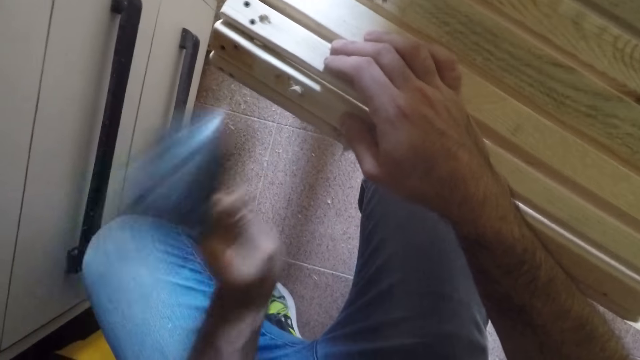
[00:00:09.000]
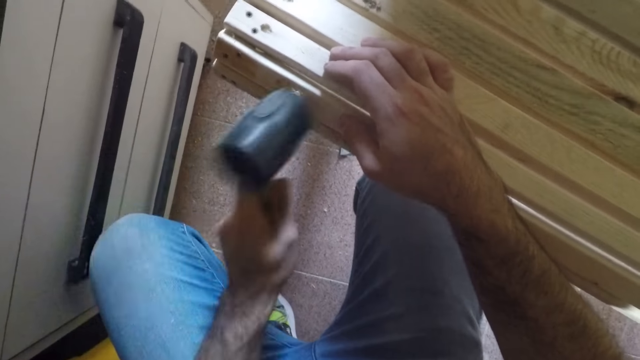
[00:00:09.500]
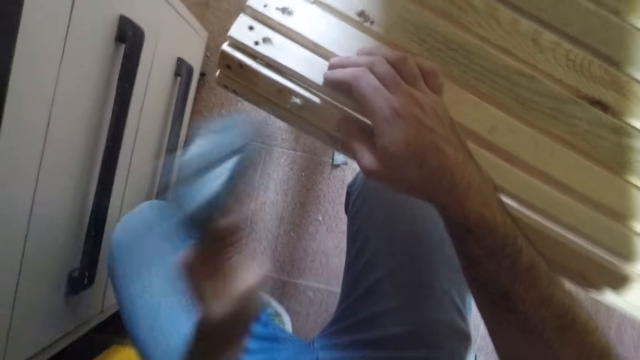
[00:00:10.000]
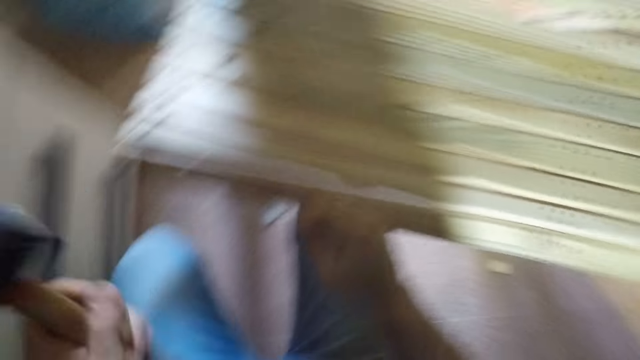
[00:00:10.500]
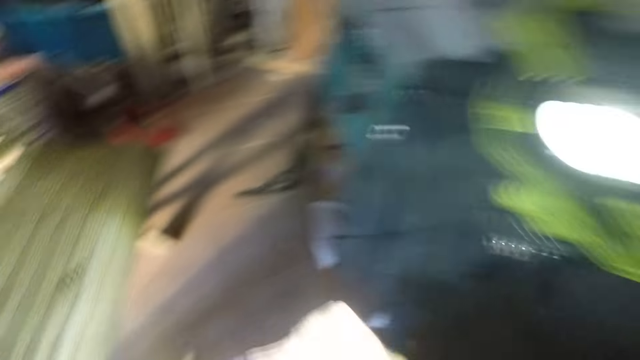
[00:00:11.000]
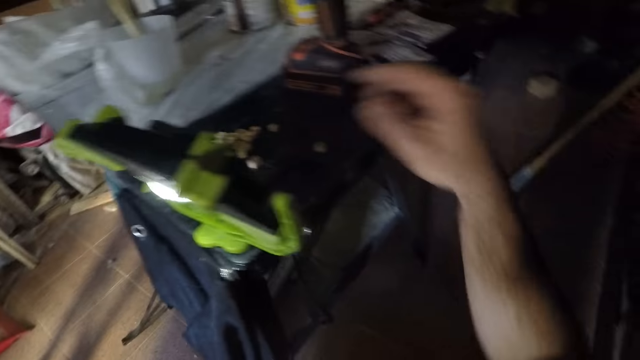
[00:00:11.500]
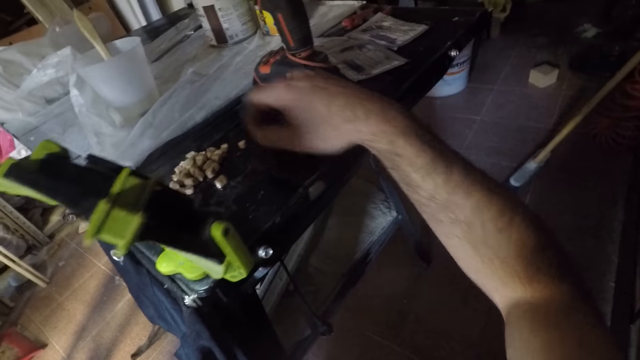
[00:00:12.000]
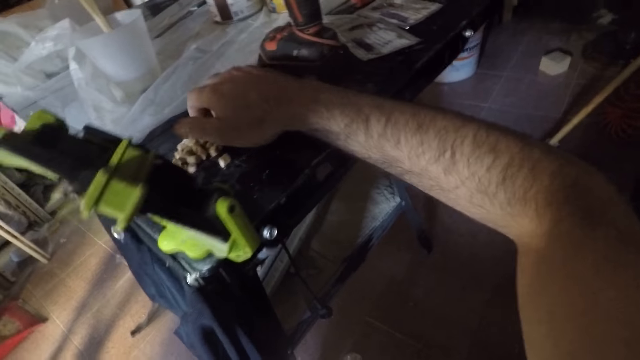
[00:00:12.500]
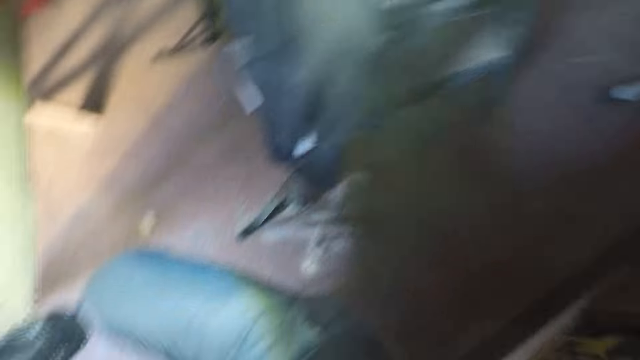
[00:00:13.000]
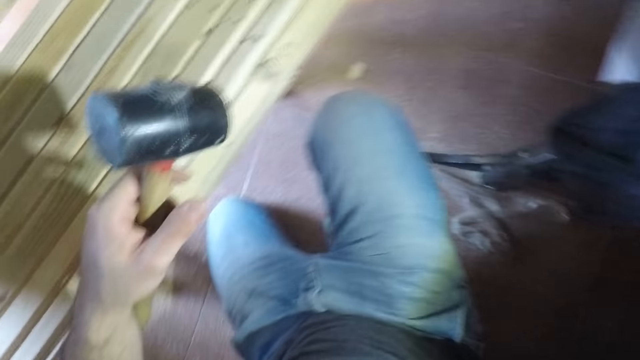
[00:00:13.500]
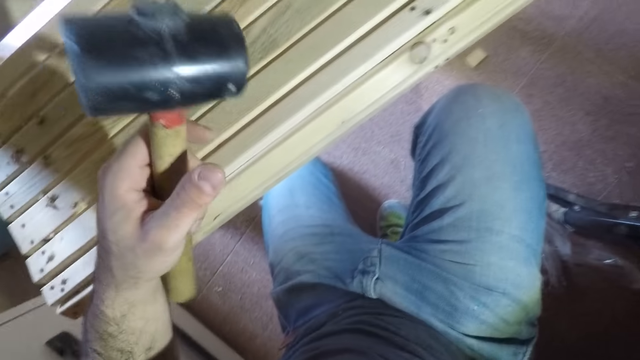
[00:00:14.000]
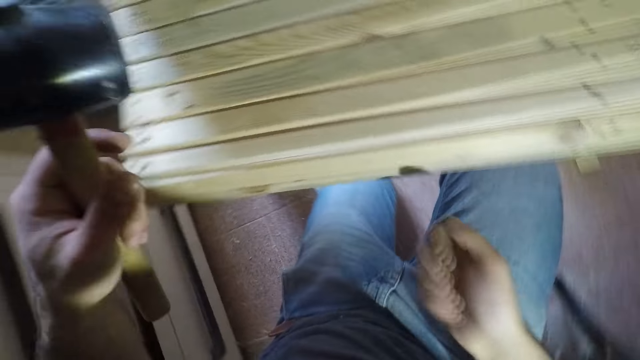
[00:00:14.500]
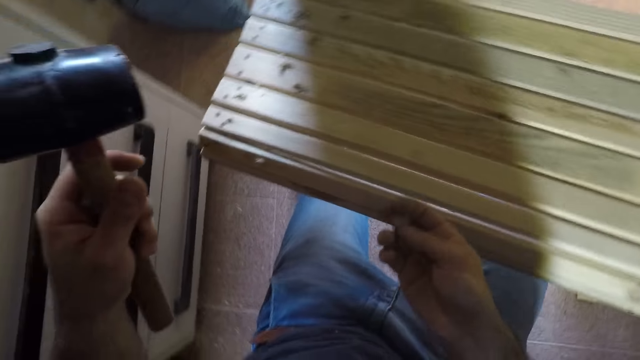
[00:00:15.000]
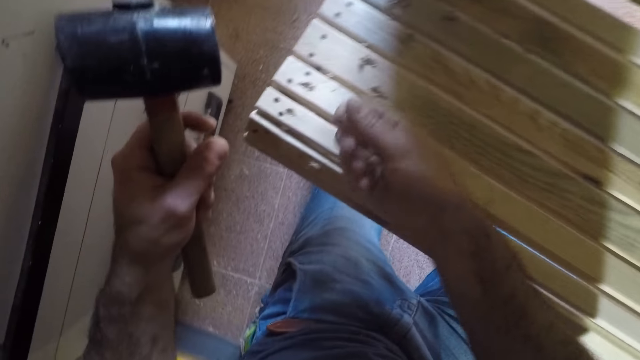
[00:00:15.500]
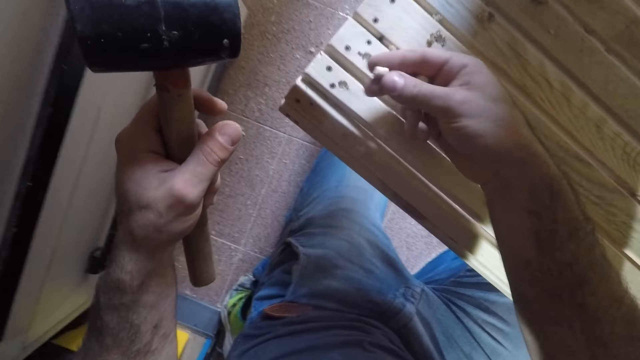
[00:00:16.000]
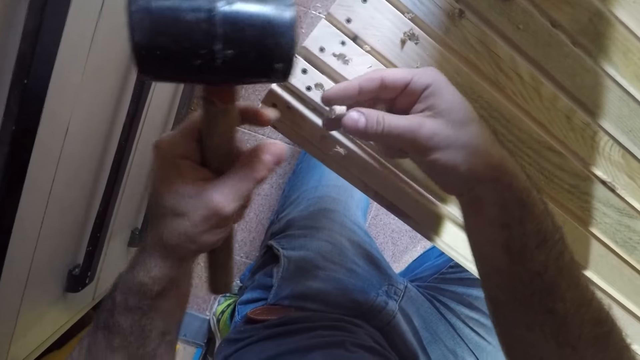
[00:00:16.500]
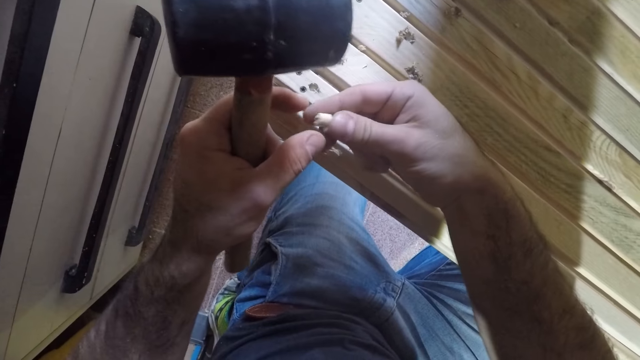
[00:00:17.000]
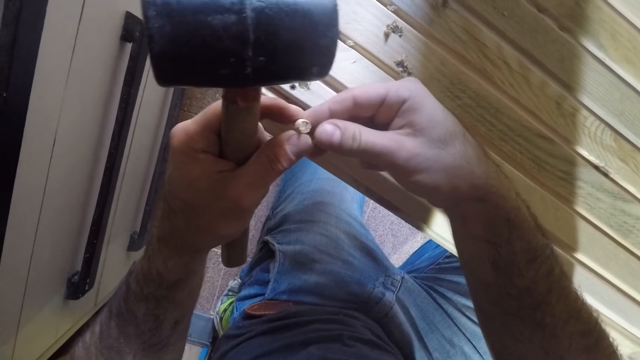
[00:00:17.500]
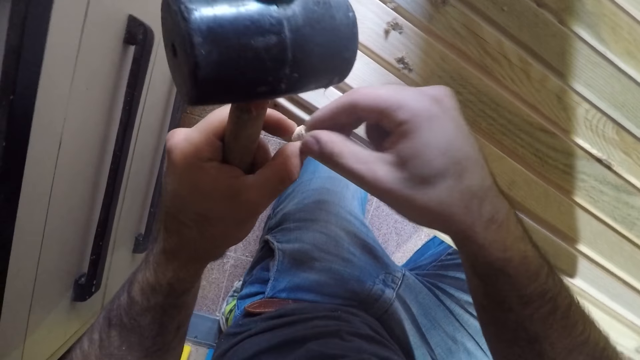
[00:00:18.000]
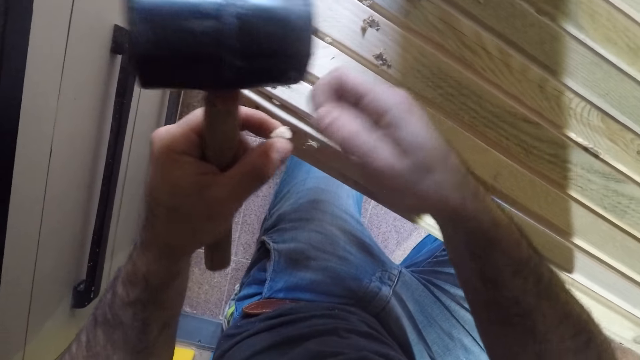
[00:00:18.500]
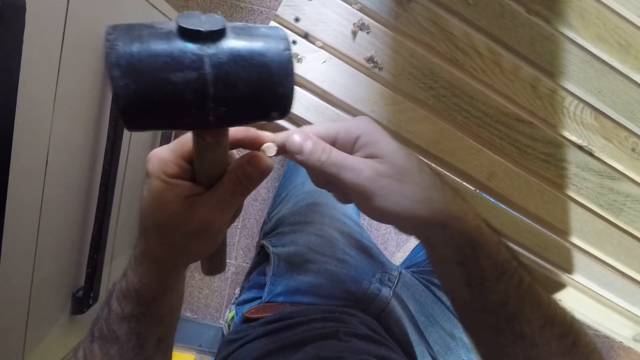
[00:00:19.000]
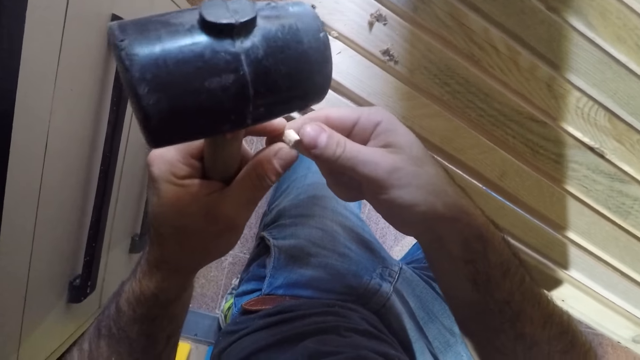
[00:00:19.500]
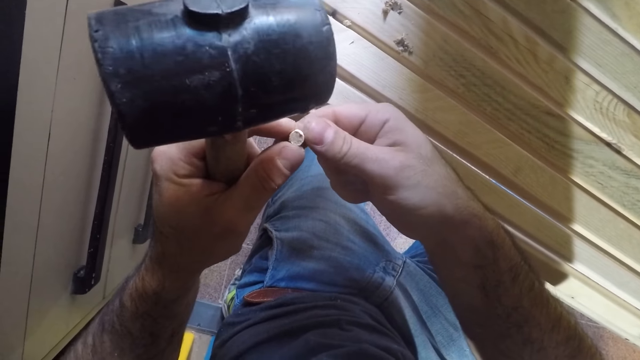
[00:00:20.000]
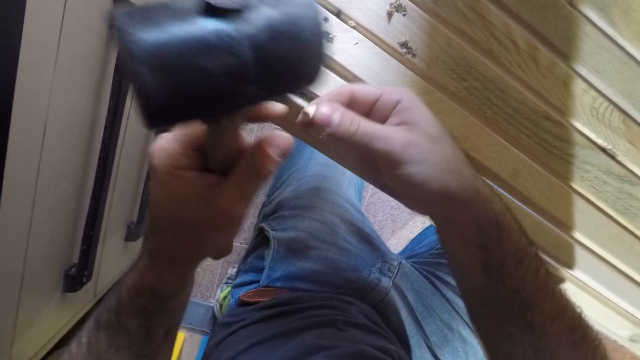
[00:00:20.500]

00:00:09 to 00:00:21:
The camera wearer withdraws the hammer. He picks beech dowels or wood screw hole plugs with his right hand from a table. He adjusts the beech dowel with both hands. He looks at the wood screw hole plug in his hands.

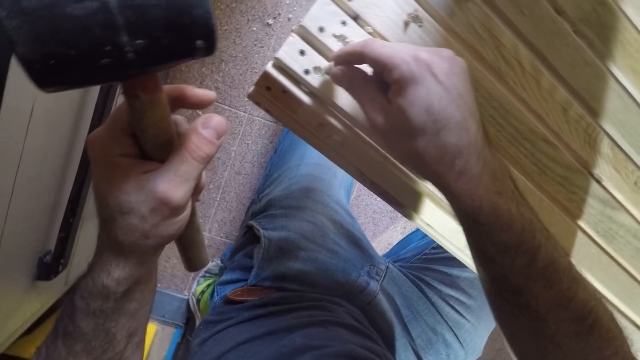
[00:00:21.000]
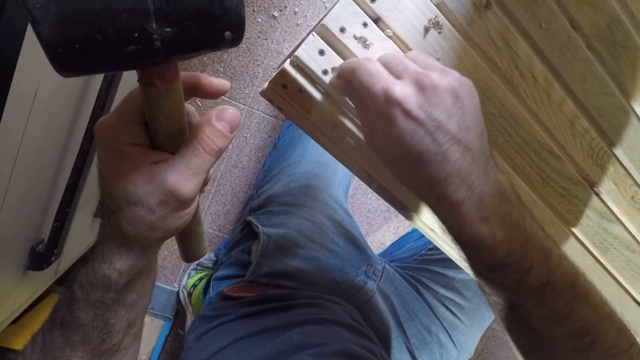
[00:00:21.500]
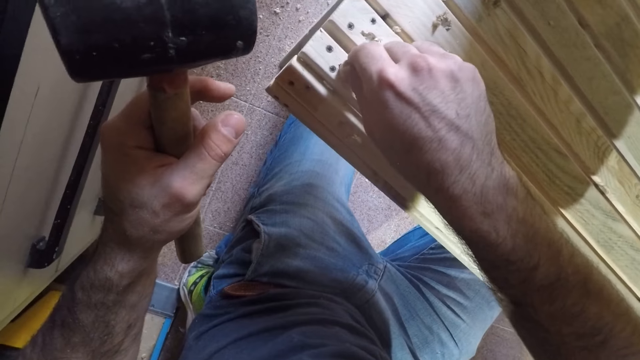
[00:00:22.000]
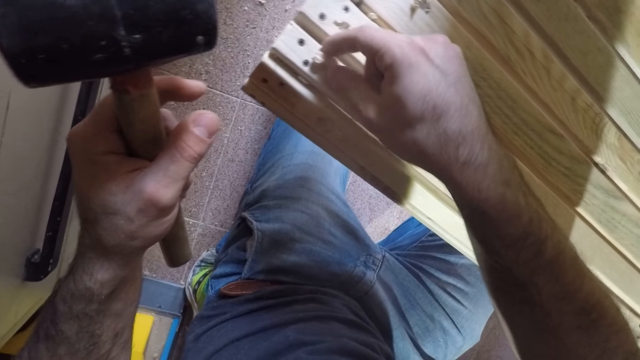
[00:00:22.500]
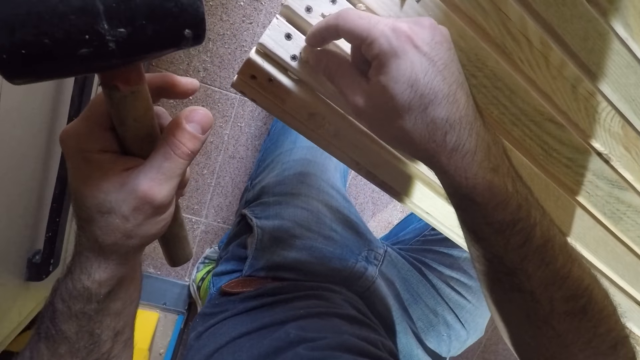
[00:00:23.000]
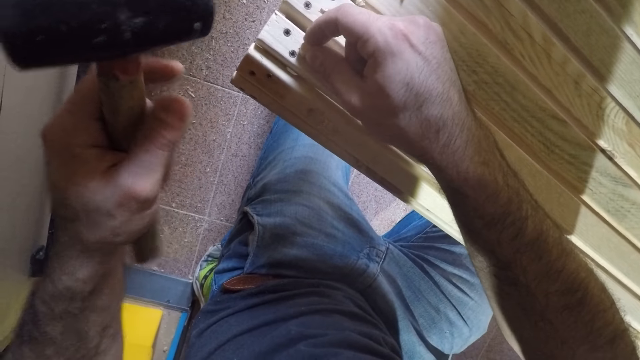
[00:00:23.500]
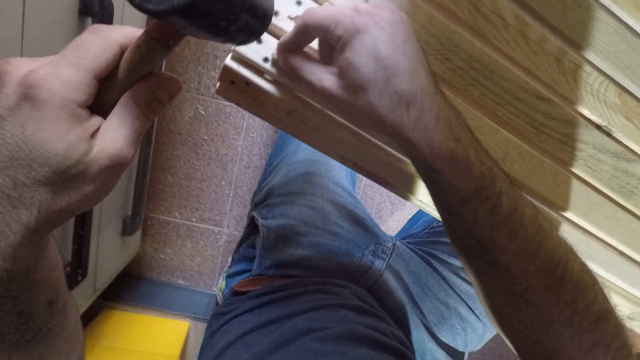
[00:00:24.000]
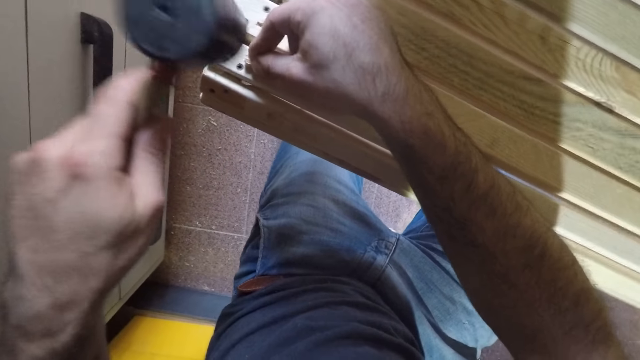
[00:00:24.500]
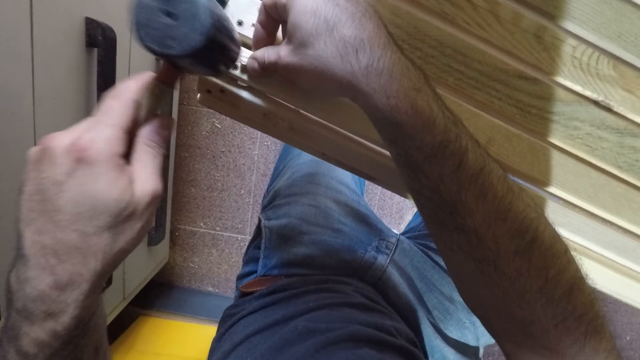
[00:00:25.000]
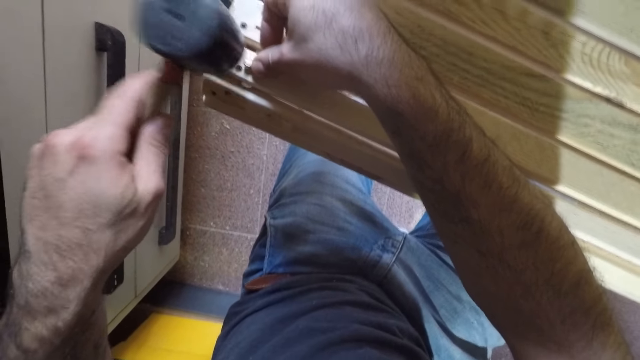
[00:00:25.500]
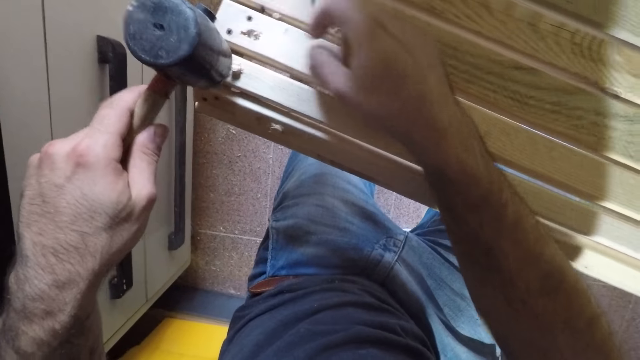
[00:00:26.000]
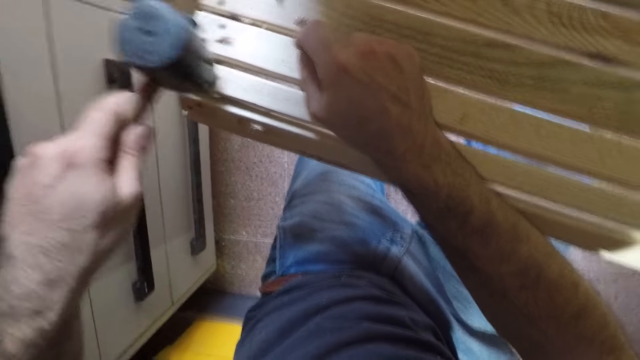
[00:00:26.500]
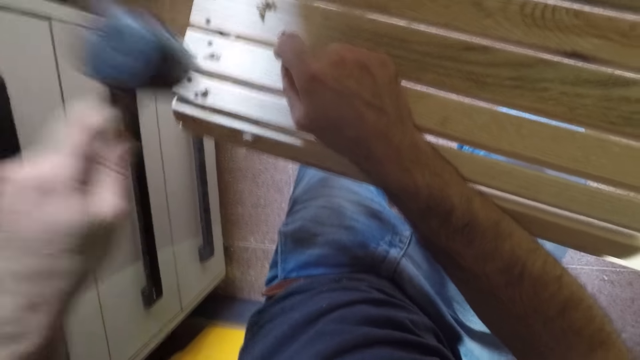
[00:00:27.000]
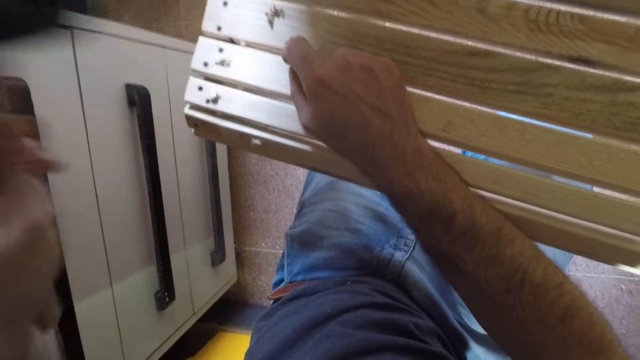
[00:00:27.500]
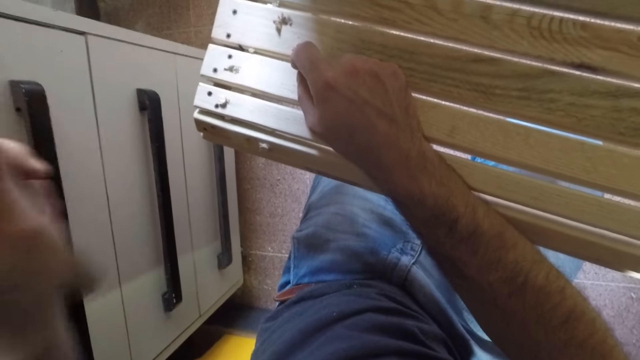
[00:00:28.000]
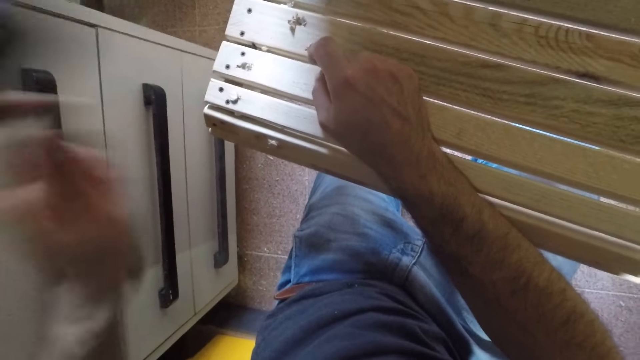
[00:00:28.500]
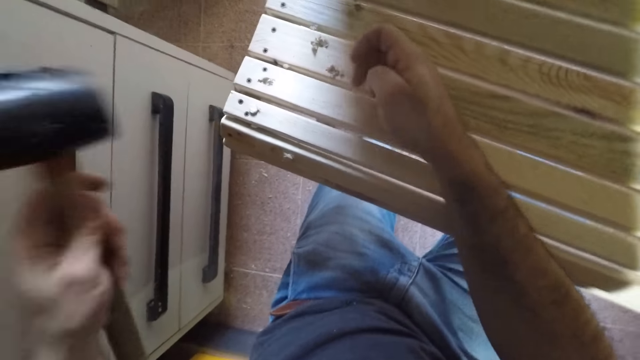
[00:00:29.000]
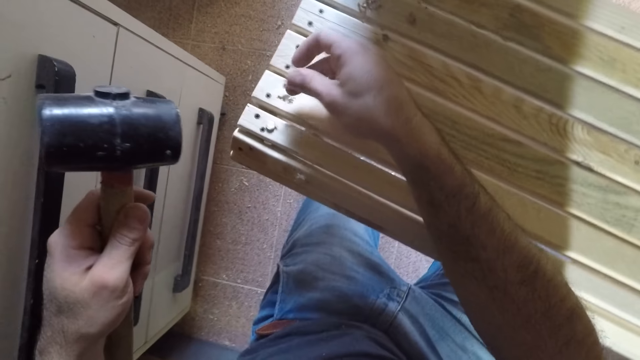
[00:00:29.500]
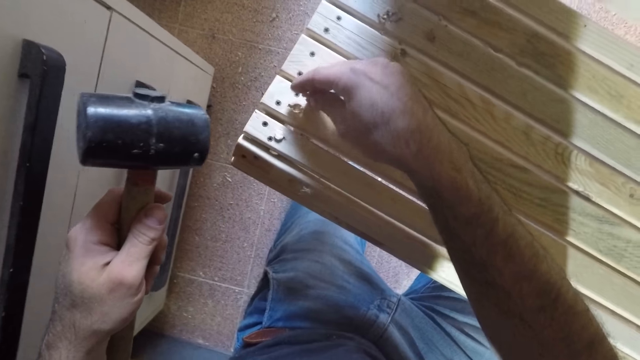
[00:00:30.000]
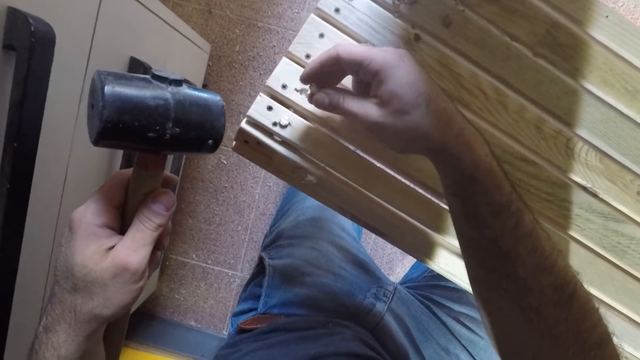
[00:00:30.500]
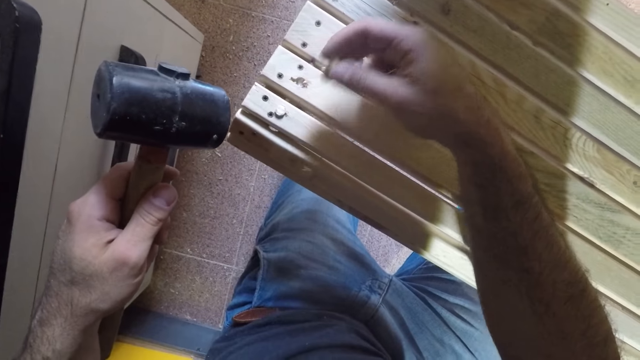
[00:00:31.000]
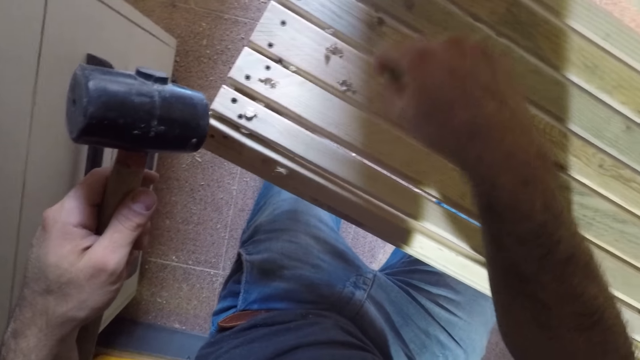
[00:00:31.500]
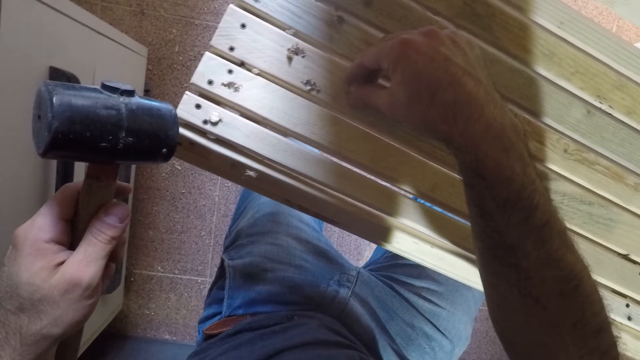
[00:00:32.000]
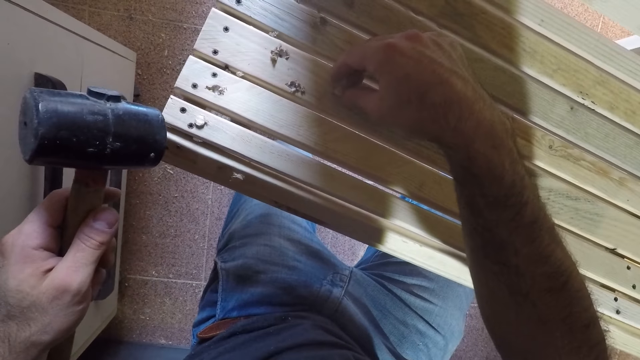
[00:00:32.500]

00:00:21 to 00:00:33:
The camera wearer fixes a beech dowel or wood screw hole plug in a hole on the woodwork with his right hand. He hits the beech dowel with the hammer in the hole. He fixes another beech dowel on the woodwork with his right hand. He puts the wood screw hole plug down on the chair.
